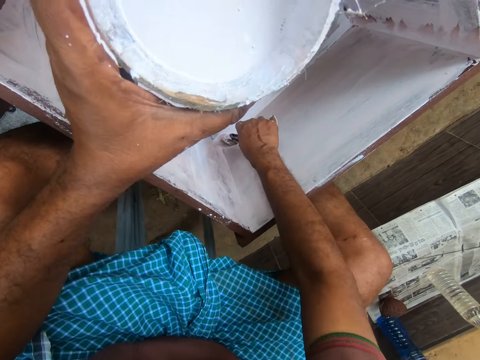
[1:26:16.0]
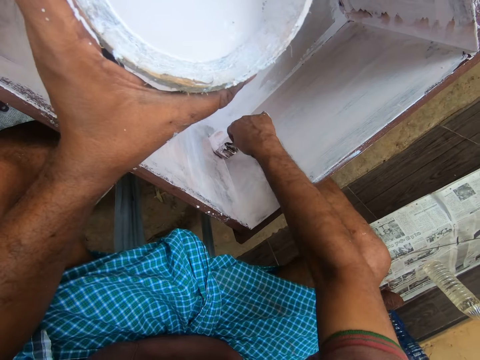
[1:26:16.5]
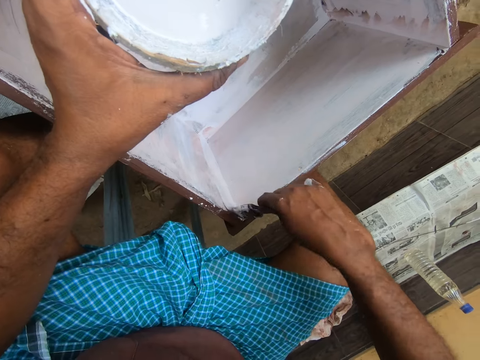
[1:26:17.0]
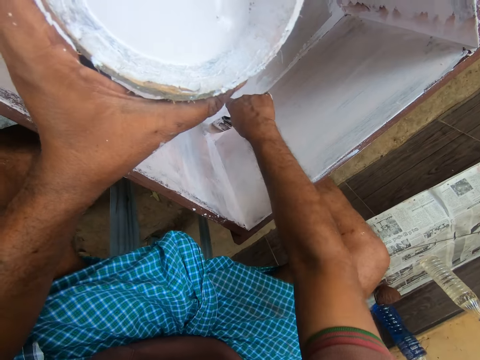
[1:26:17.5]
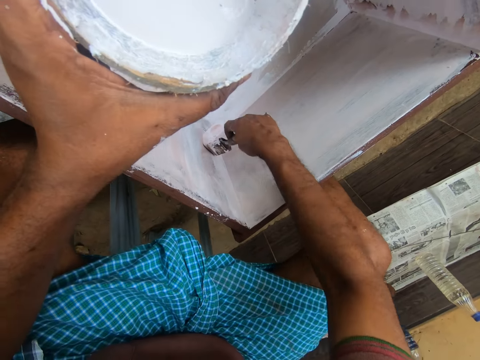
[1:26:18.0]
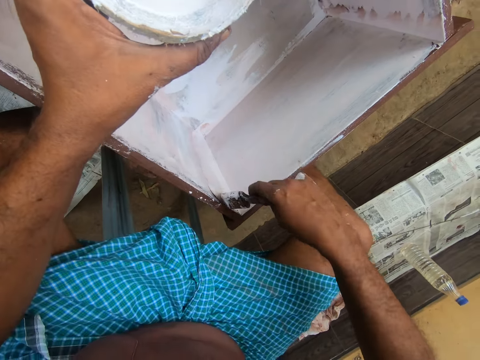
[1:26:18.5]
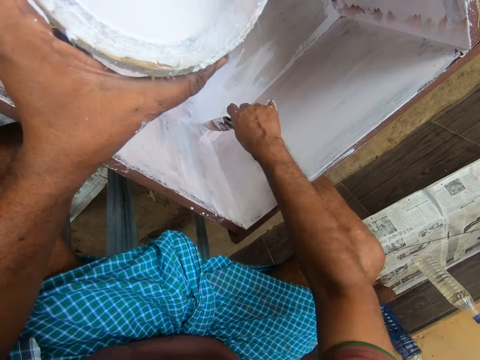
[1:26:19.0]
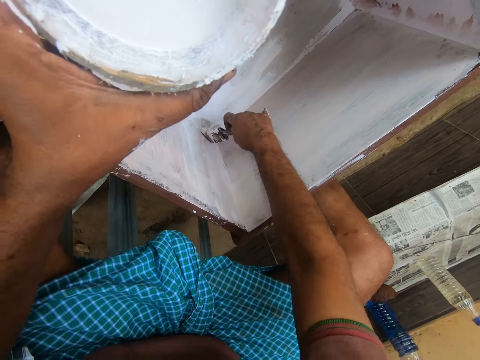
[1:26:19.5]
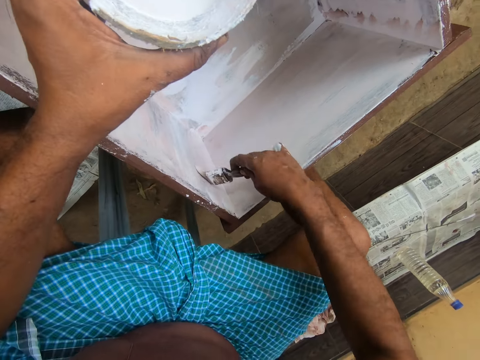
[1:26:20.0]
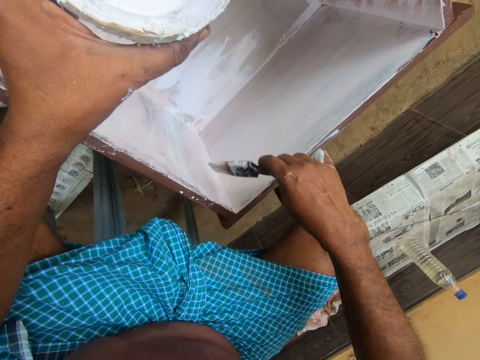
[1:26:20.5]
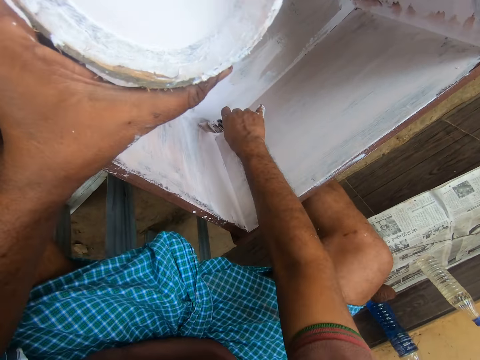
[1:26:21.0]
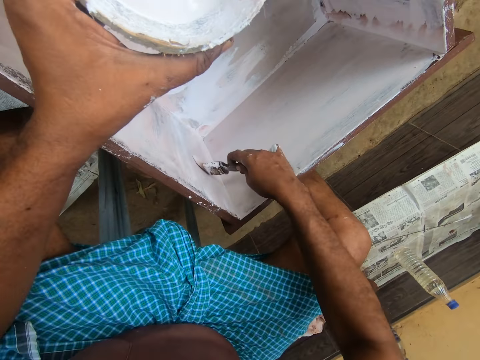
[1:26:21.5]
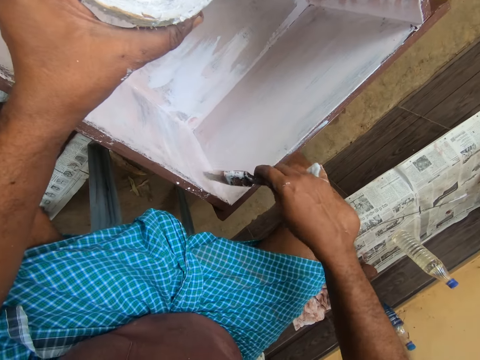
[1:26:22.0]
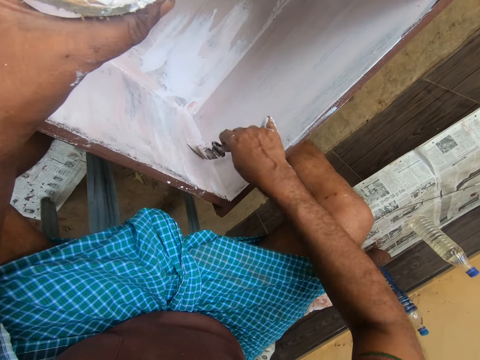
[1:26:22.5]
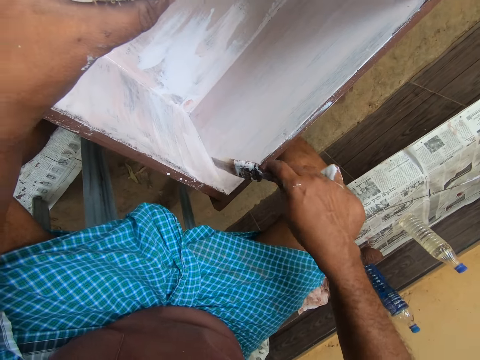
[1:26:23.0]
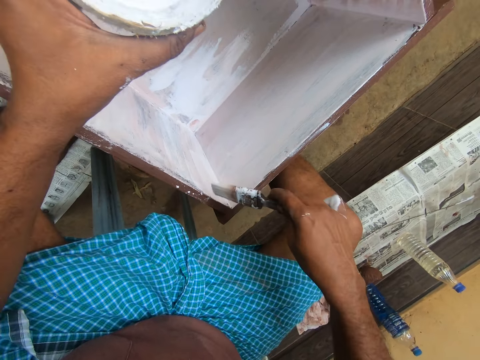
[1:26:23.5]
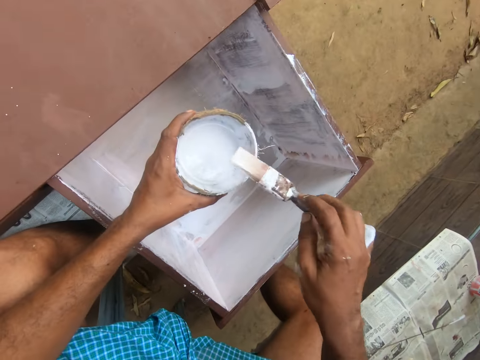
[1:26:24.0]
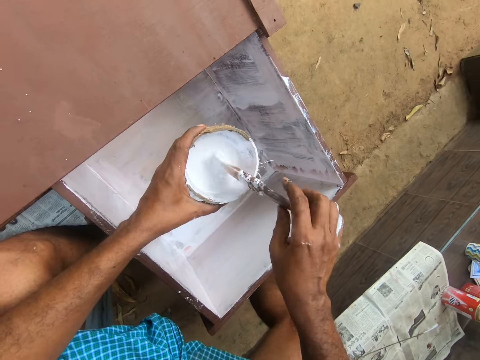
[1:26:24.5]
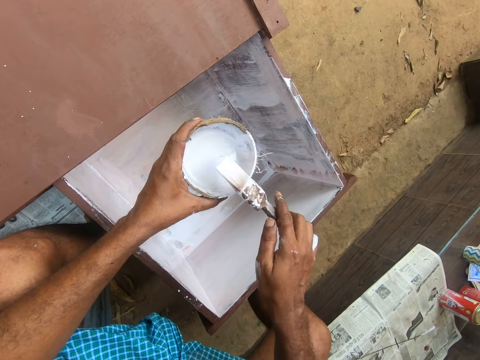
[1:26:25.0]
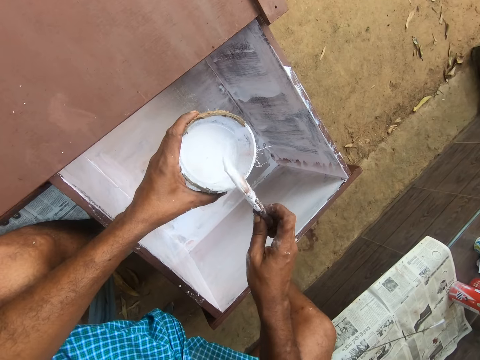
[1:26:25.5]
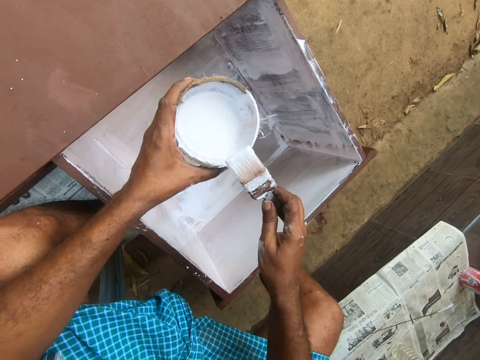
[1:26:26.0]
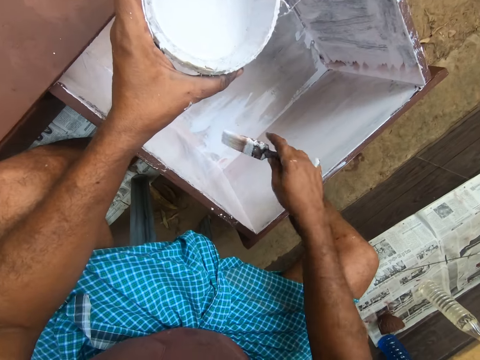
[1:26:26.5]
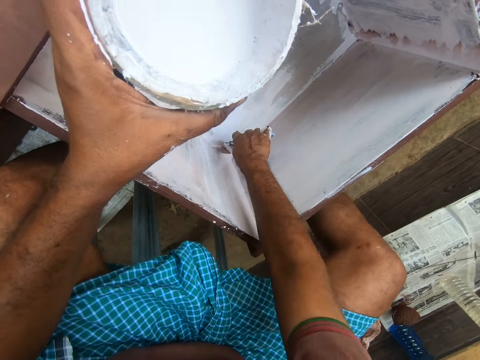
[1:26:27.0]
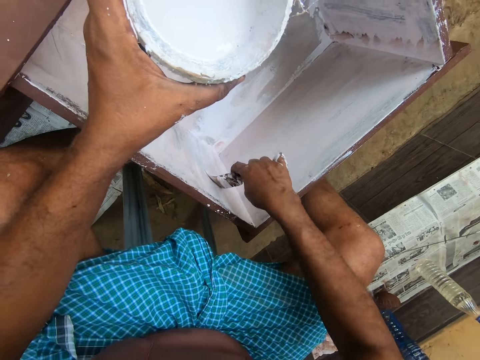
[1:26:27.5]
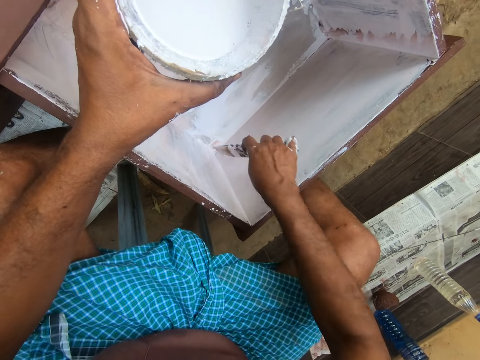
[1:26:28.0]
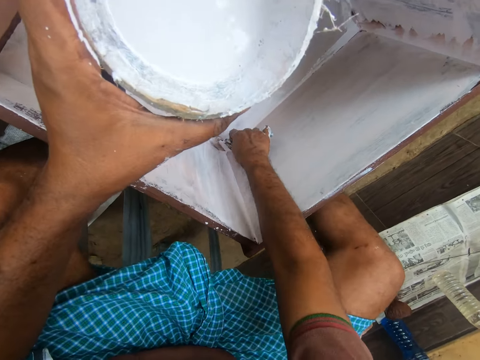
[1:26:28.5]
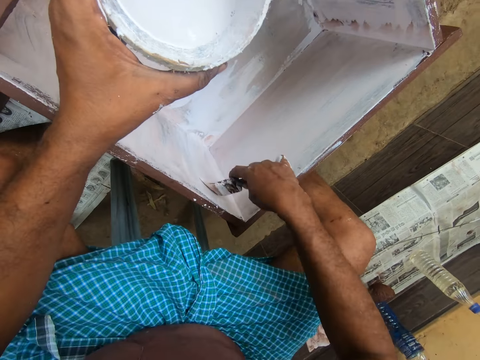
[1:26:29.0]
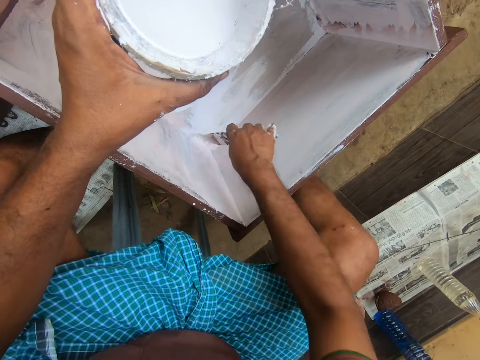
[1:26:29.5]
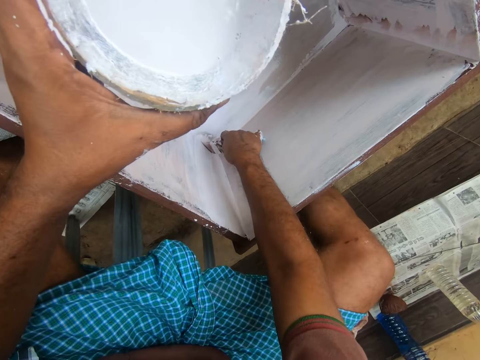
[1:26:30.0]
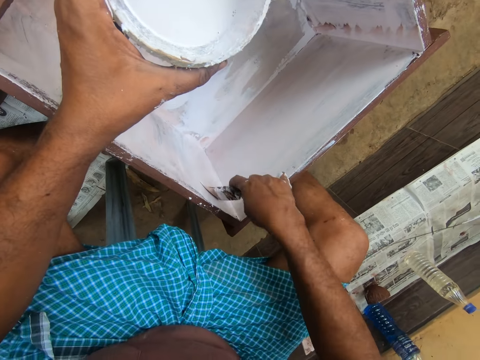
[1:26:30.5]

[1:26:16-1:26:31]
The camera wearer paints the inner part of the drawer with the paint brush in his right hand. He inserts the paint brush into the container of paint in his left hand. He rolls the brush. He paints the inner part of the drawer with the paint brush in his right hand.

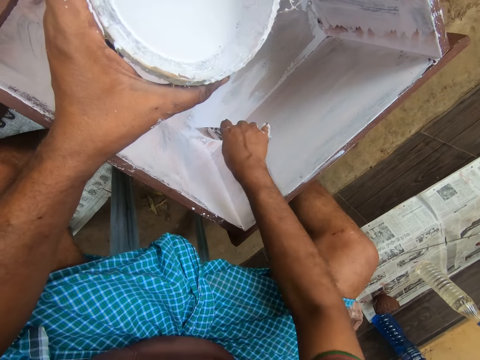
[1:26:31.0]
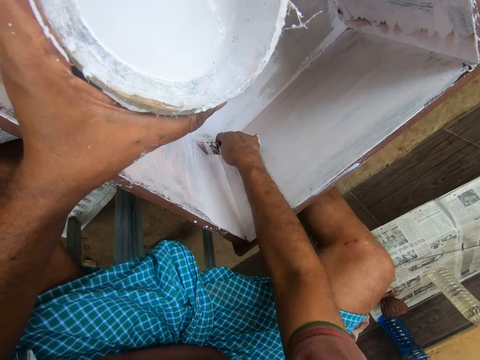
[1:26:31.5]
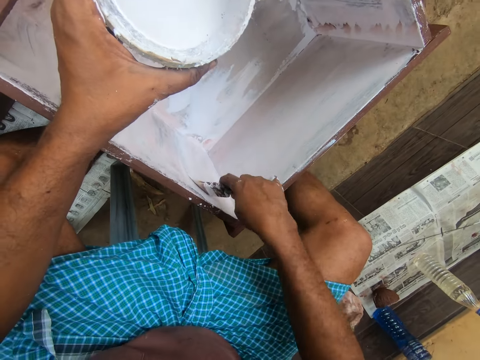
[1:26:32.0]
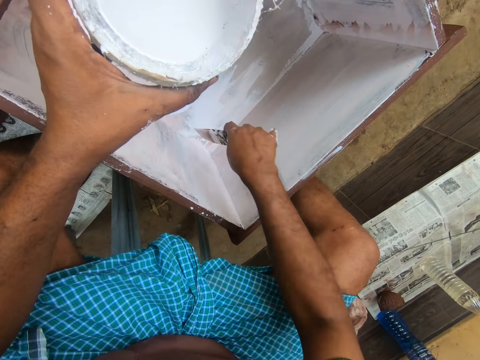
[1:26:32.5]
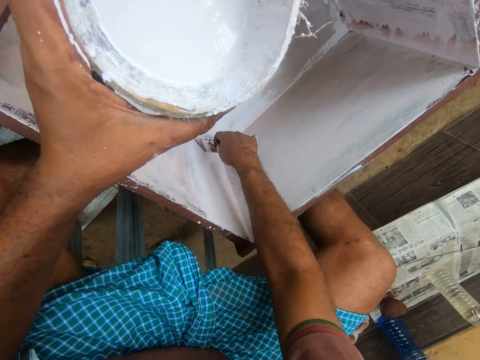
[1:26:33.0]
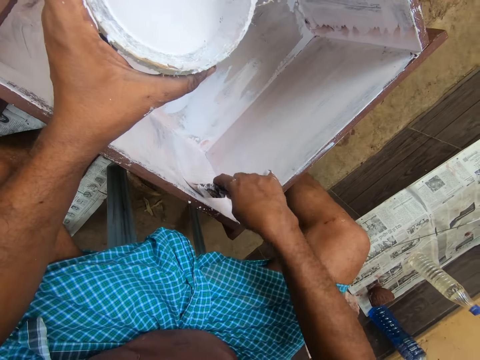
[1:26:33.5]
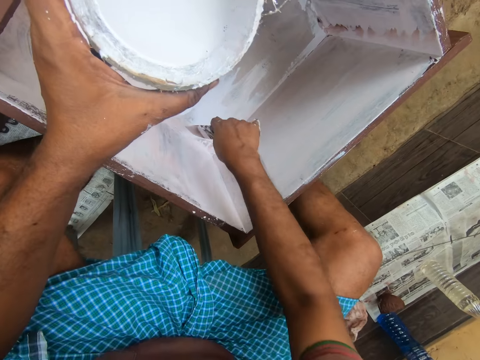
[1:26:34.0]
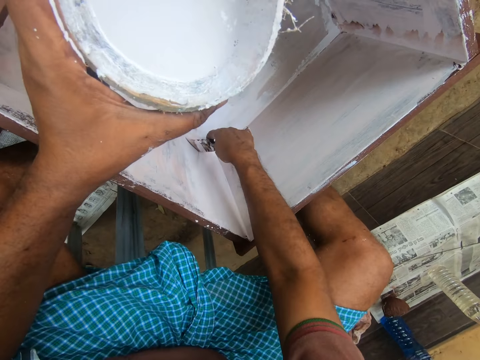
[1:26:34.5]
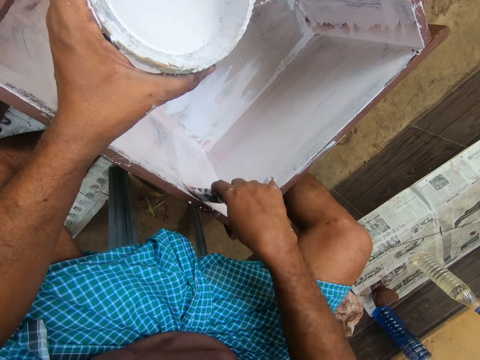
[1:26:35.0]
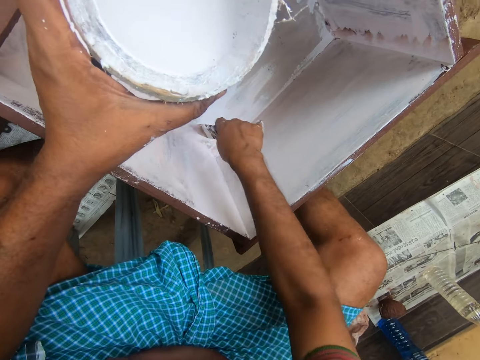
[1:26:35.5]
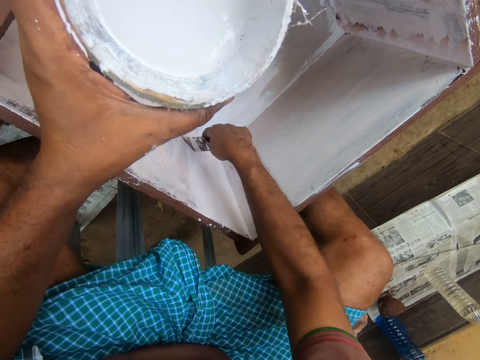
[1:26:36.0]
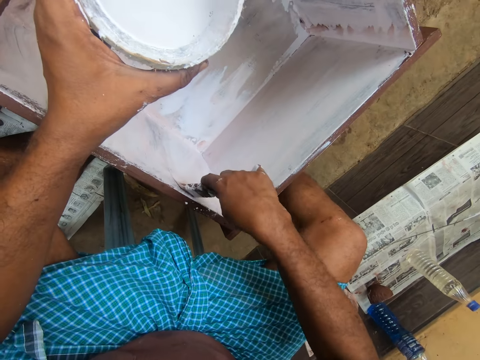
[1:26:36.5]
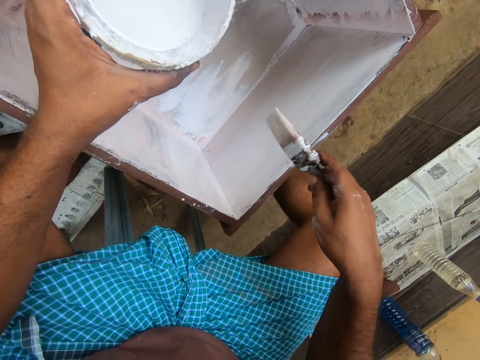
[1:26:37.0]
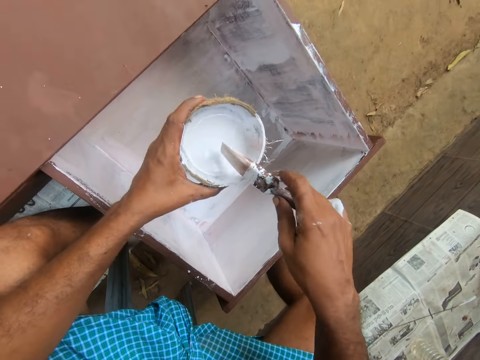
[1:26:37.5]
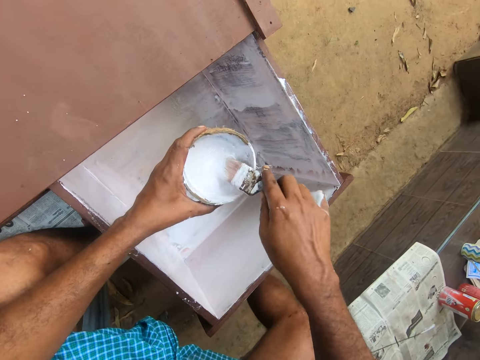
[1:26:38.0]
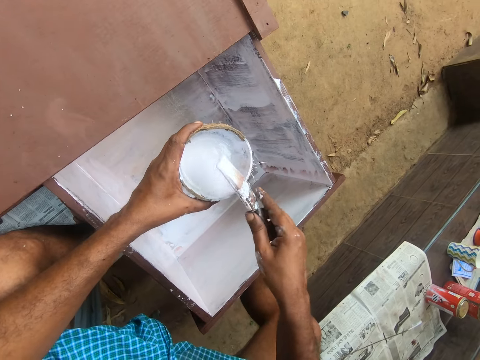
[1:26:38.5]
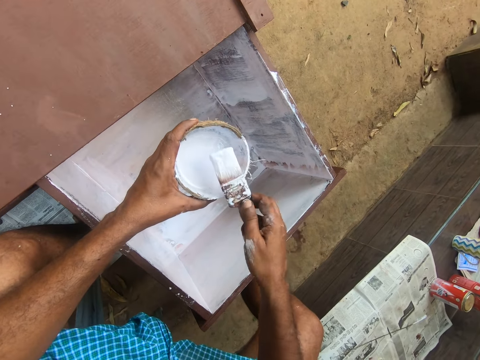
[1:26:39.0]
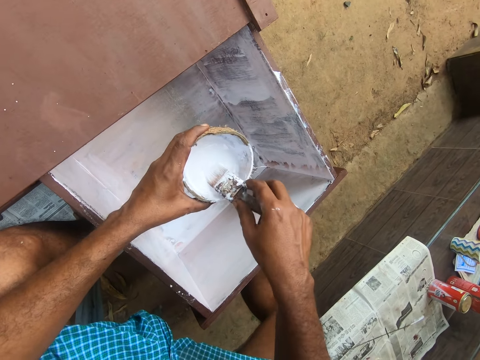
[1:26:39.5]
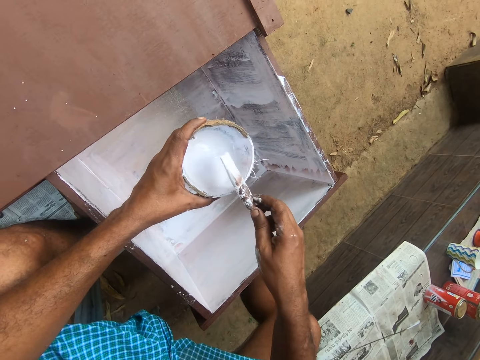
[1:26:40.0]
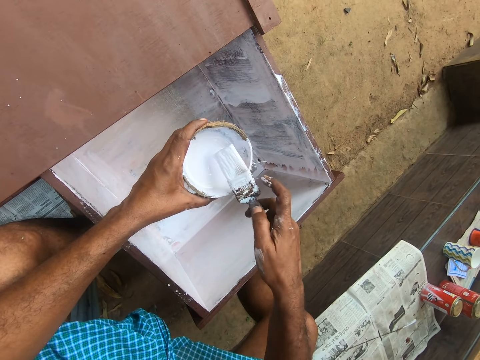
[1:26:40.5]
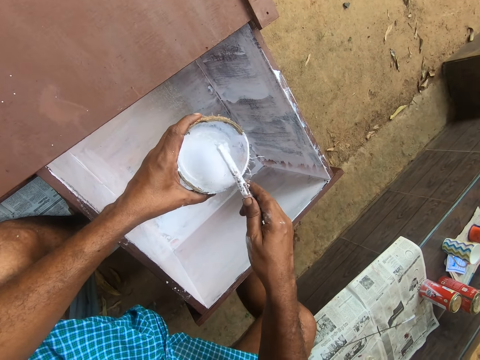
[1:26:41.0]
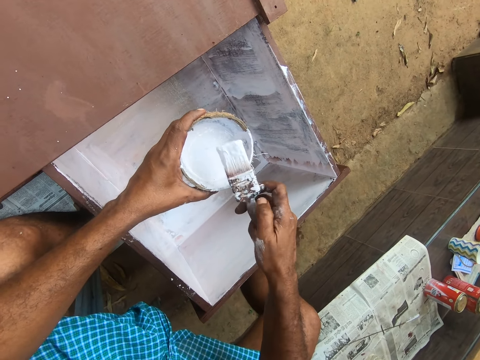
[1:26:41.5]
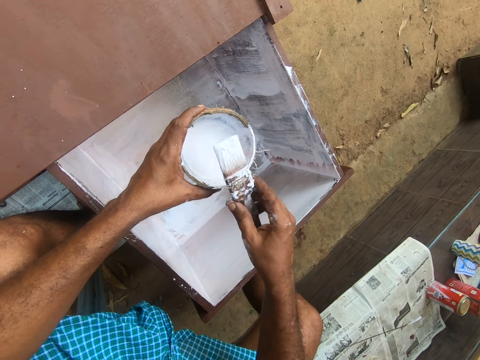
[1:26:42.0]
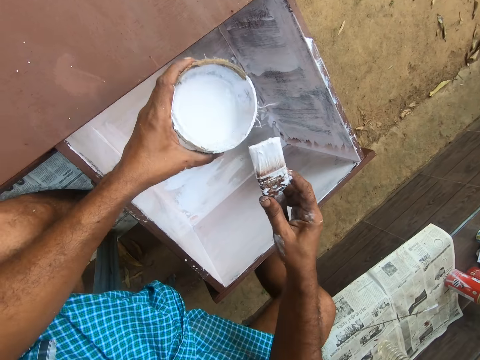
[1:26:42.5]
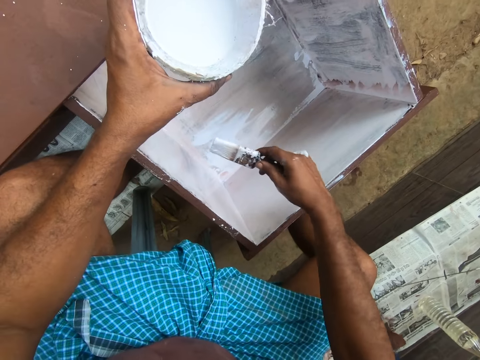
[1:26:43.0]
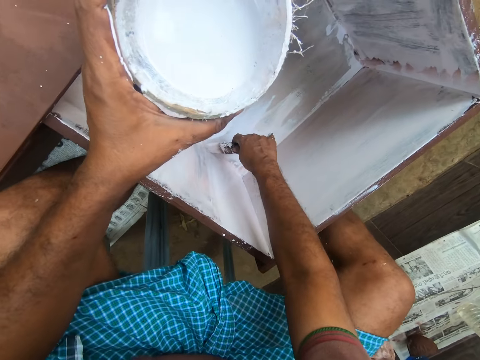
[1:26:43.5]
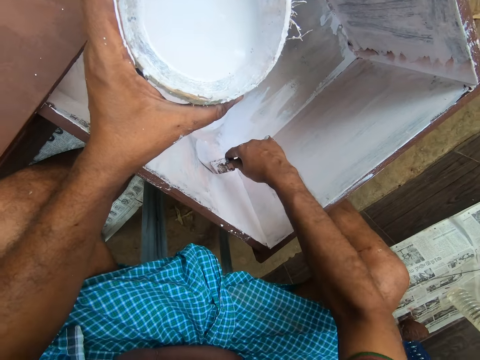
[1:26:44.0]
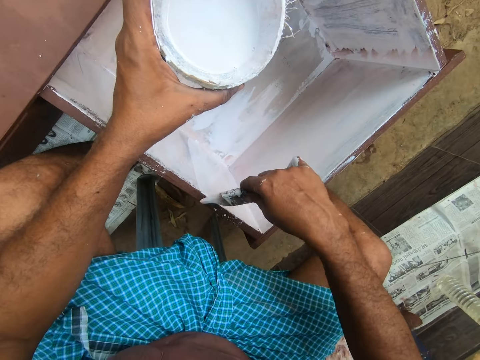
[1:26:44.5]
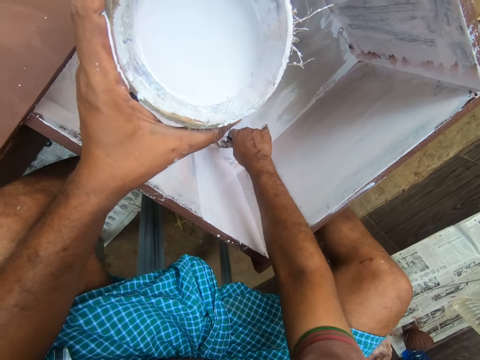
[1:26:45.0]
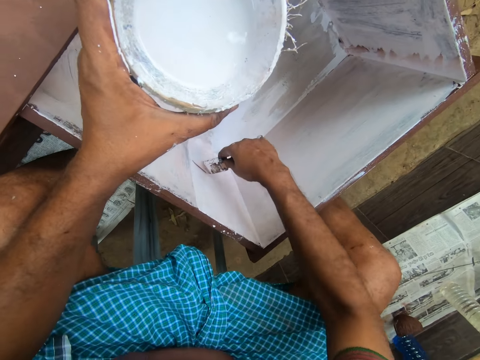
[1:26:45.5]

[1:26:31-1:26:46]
The camera wearer inserts the paint brush into the container of paint in his left hand. He rolls the brush in hand. He paints the inner part of the drawer with the paint brush in his right hand.
